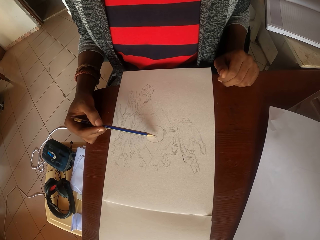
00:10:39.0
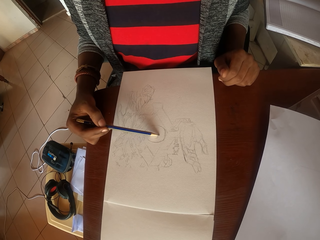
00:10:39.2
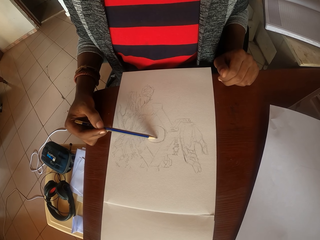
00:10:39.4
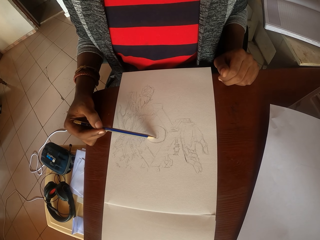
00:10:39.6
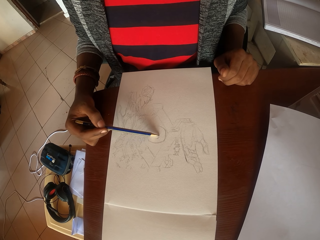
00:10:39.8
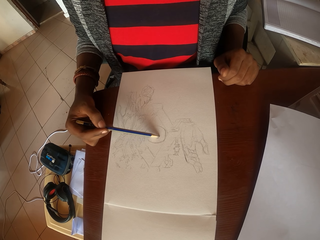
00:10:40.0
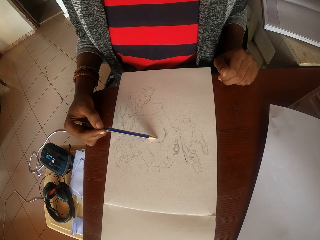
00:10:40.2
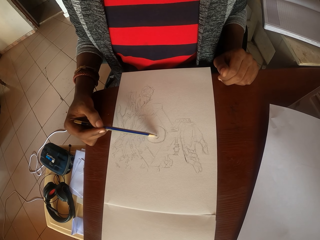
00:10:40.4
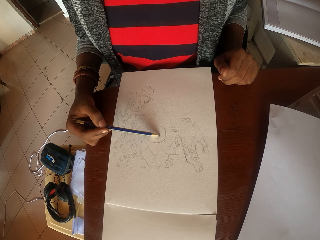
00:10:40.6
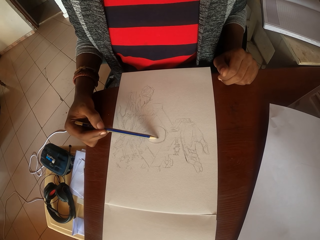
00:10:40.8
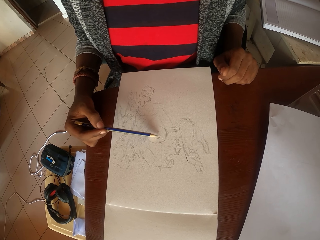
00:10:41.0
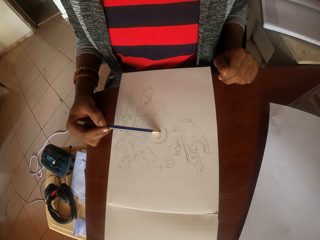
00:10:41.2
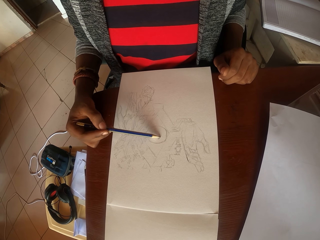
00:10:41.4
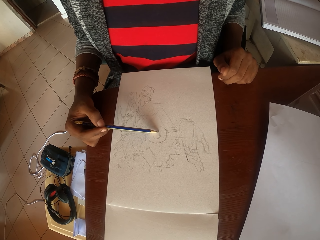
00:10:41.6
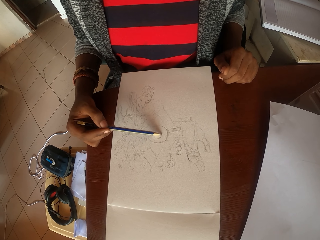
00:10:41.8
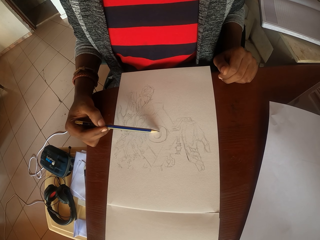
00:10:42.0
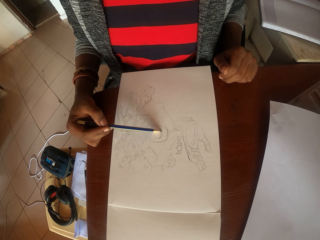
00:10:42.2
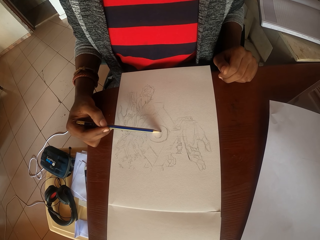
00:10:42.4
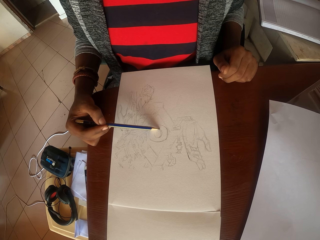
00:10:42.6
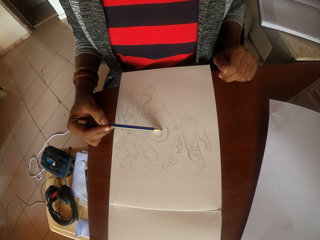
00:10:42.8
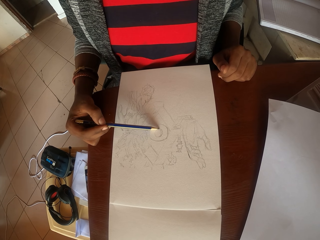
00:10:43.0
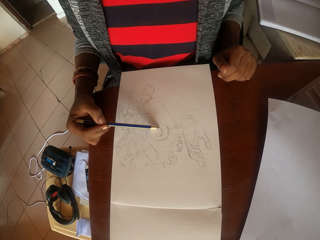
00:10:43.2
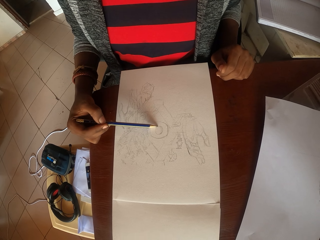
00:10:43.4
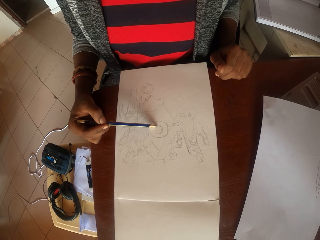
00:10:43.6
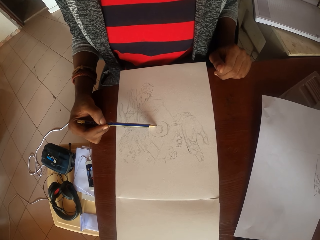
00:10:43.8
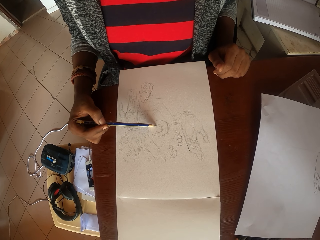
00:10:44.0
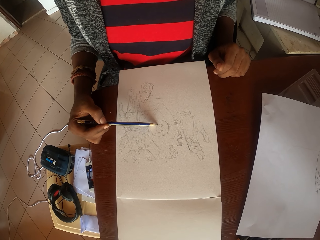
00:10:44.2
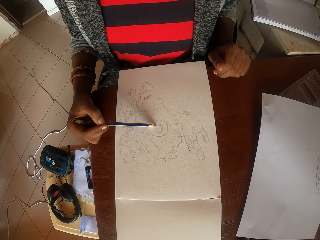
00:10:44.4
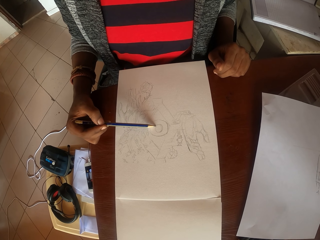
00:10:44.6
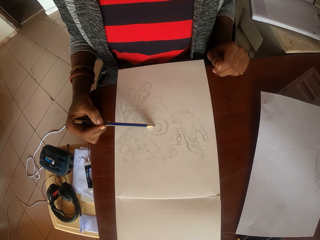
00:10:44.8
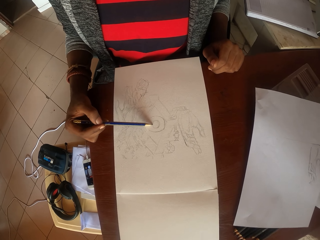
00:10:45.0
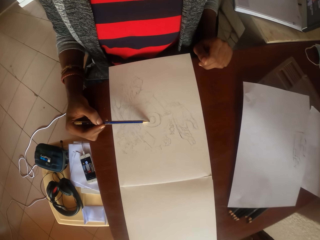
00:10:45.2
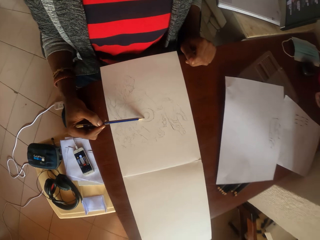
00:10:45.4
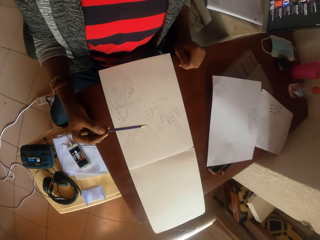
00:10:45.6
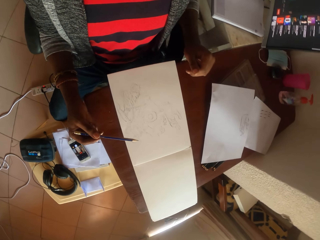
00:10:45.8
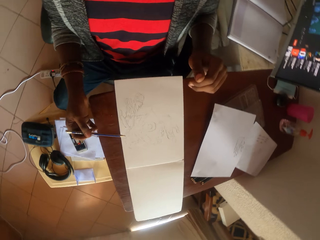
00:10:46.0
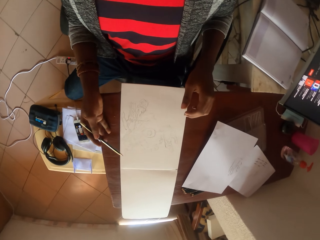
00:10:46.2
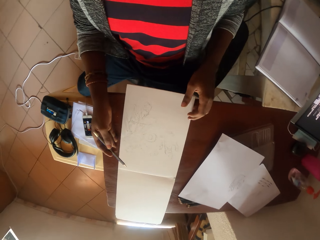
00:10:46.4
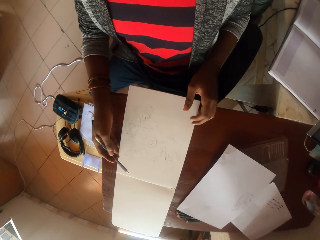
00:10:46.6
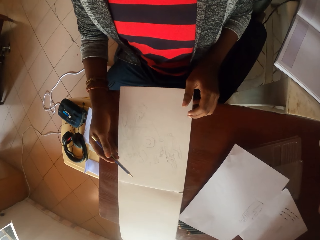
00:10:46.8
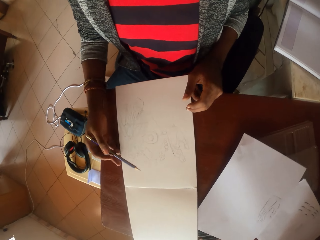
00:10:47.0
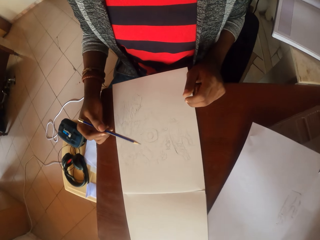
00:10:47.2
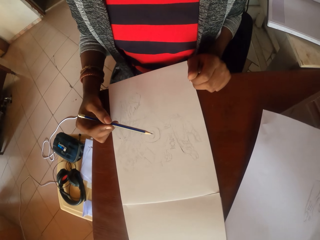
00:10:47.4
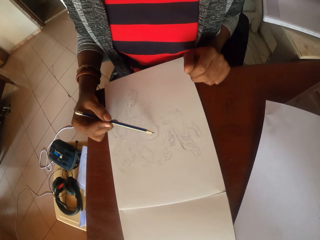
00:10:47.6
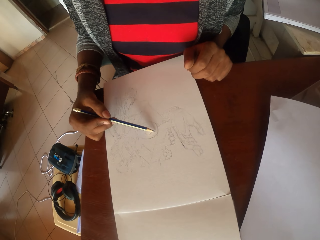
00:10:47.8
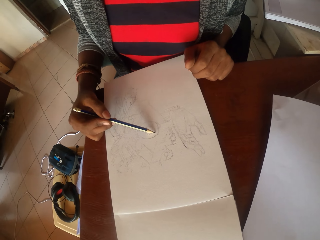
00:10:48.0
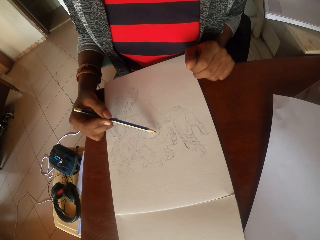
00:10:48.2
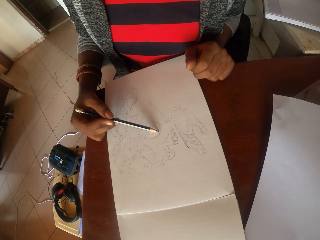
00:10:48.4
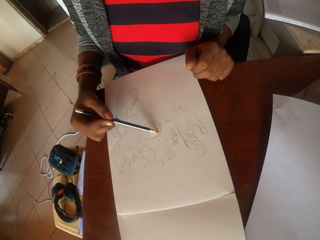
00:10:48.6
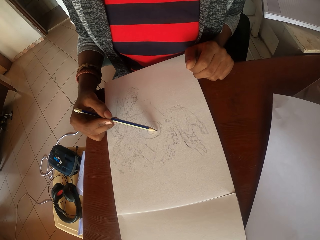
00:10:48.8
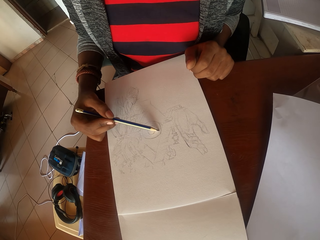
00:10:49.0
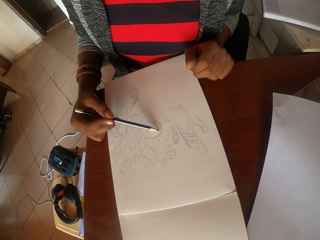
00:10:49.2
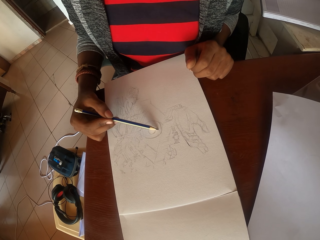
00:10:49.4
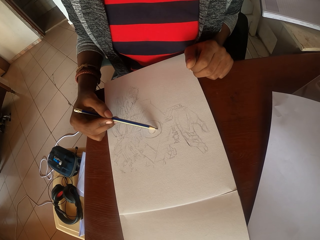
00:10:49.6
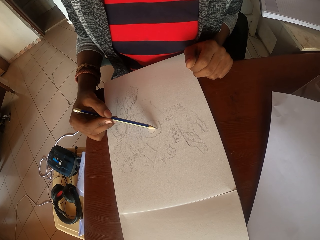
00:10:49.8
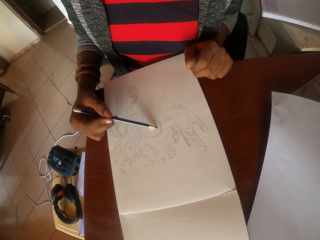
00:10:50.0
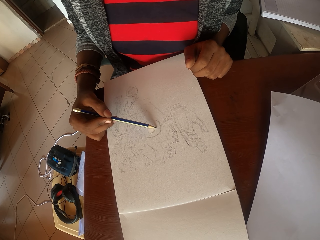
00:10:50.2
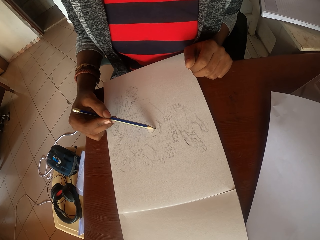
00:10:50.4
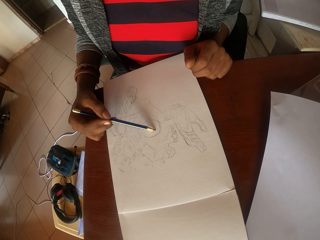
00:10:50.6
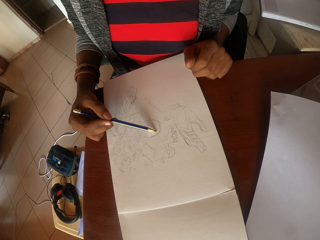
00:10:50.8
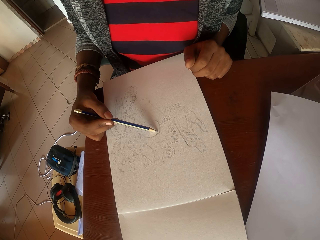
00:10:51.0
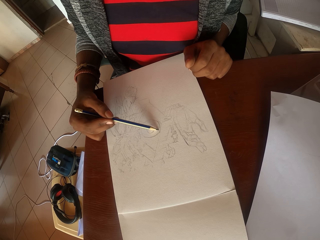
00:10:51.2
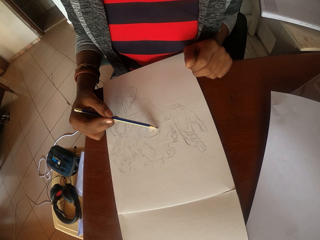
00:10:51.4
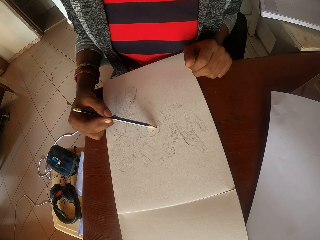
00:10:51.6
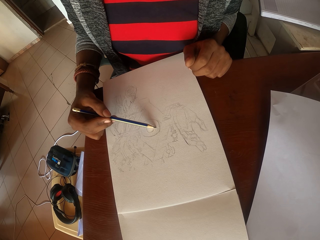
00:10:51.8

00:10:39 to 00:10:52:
The camera wearer moves the drawing book on the table. They adjust the book. They draw a picture in the drawing book with a pencil.

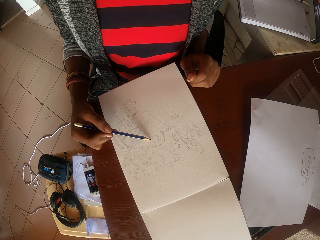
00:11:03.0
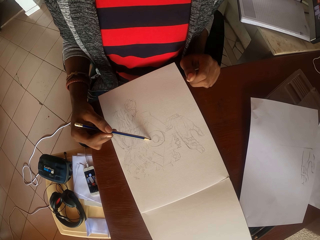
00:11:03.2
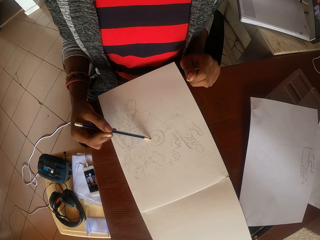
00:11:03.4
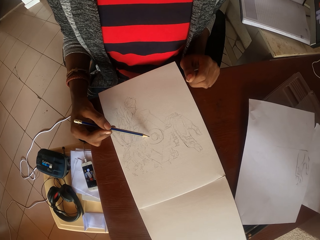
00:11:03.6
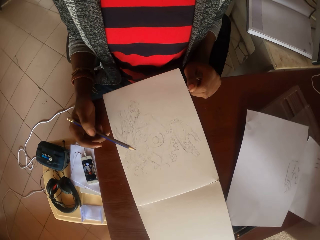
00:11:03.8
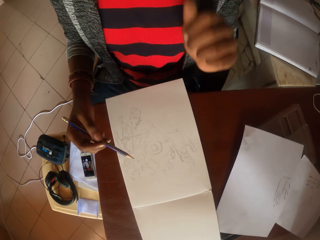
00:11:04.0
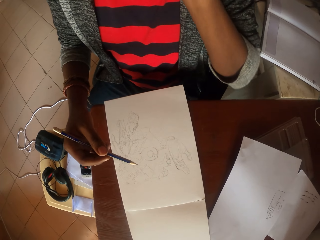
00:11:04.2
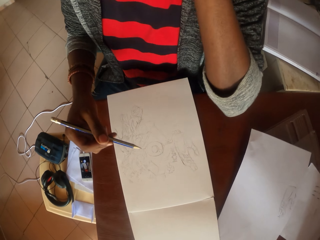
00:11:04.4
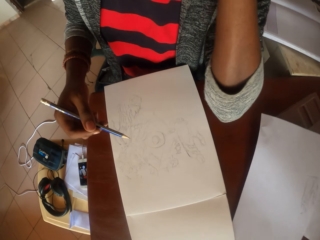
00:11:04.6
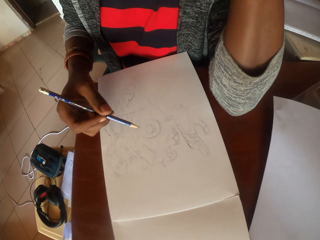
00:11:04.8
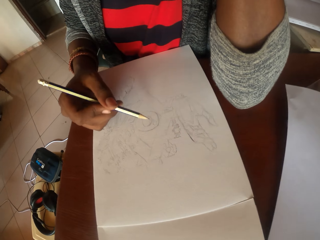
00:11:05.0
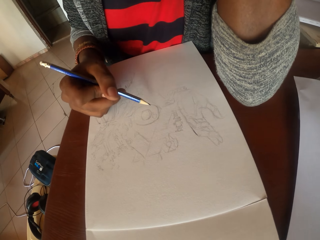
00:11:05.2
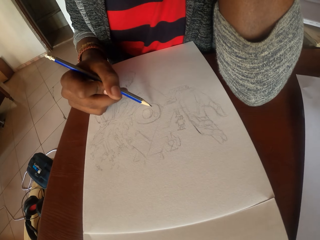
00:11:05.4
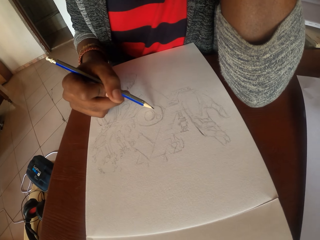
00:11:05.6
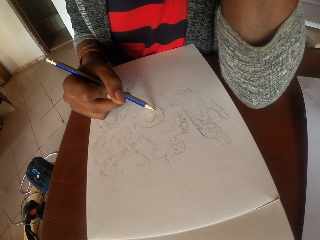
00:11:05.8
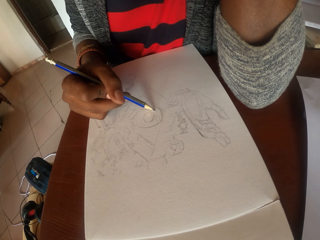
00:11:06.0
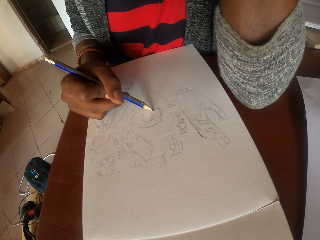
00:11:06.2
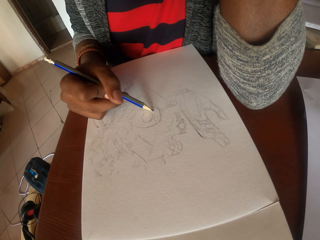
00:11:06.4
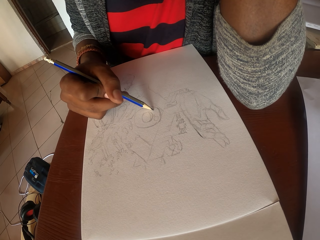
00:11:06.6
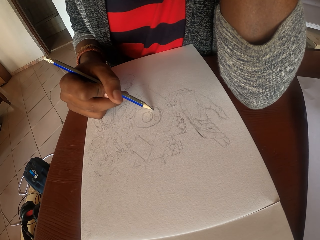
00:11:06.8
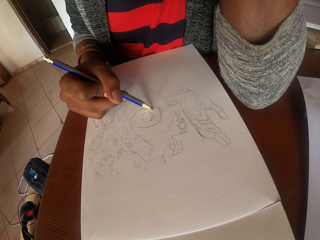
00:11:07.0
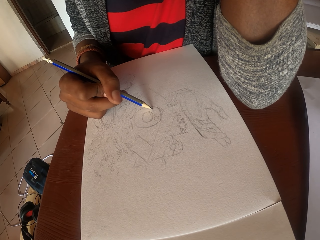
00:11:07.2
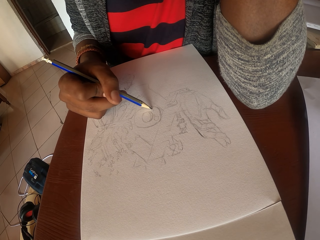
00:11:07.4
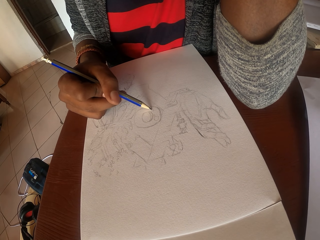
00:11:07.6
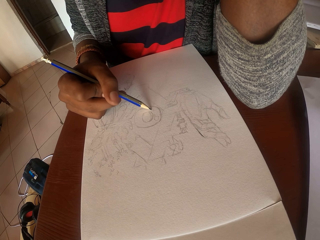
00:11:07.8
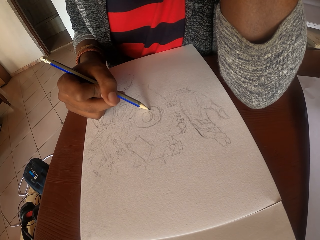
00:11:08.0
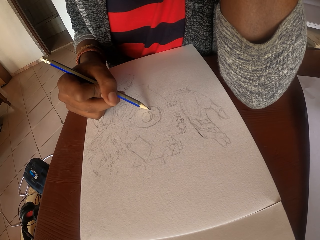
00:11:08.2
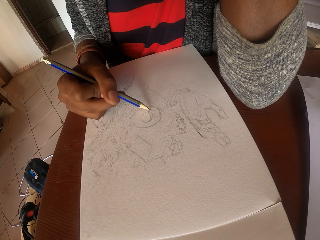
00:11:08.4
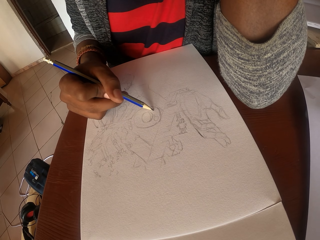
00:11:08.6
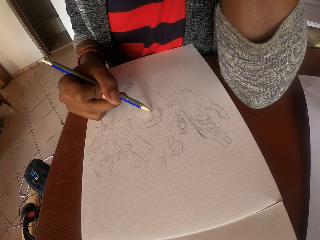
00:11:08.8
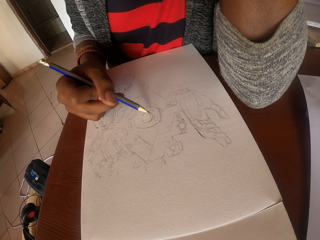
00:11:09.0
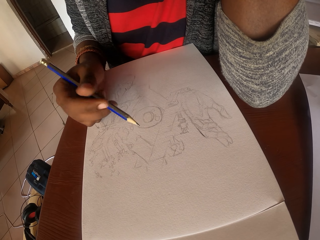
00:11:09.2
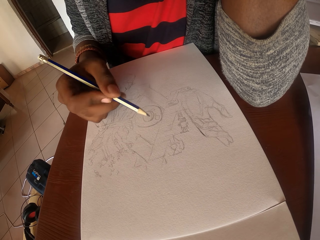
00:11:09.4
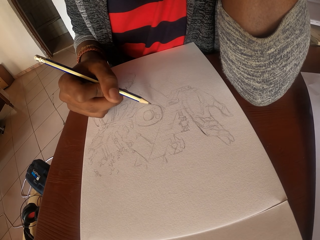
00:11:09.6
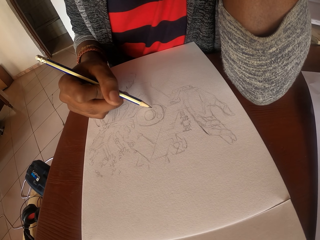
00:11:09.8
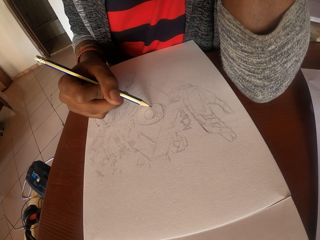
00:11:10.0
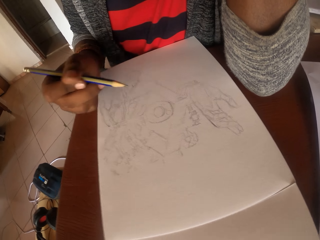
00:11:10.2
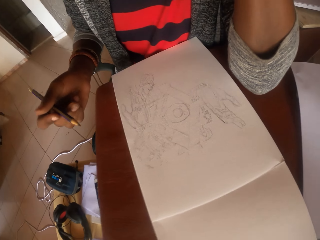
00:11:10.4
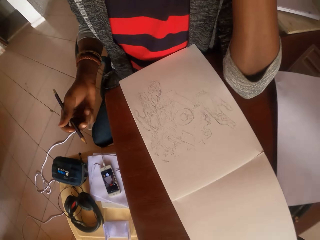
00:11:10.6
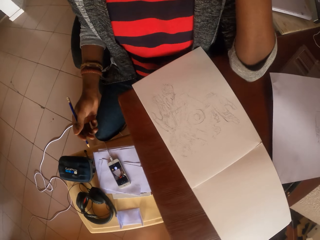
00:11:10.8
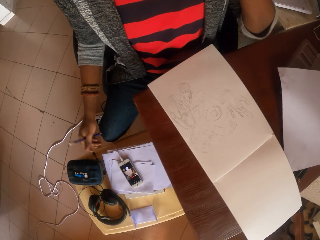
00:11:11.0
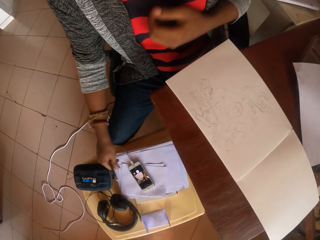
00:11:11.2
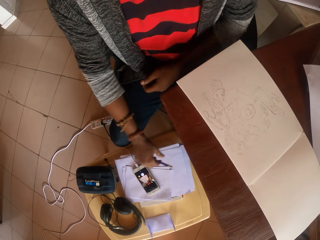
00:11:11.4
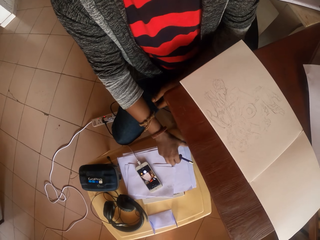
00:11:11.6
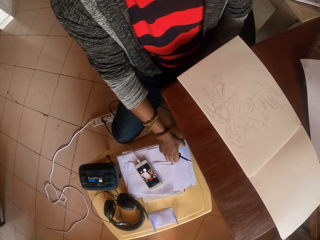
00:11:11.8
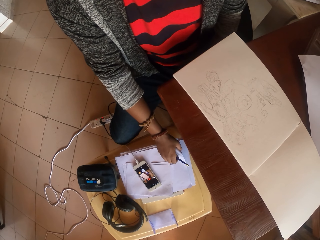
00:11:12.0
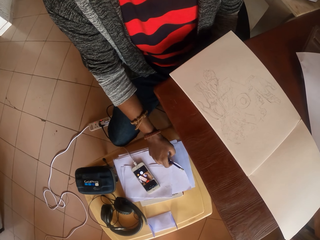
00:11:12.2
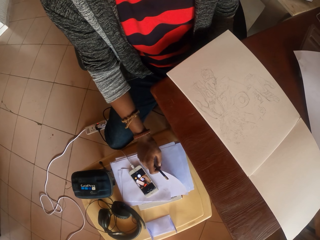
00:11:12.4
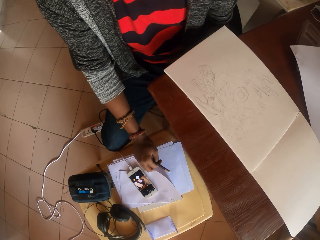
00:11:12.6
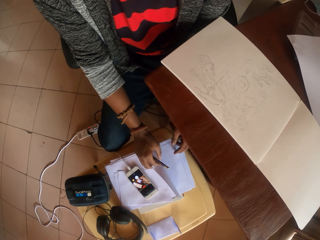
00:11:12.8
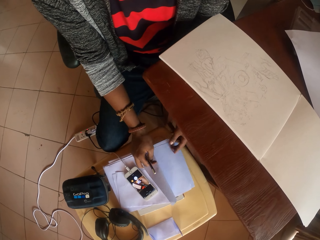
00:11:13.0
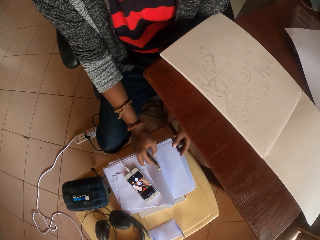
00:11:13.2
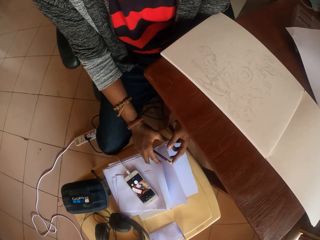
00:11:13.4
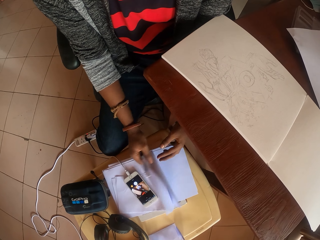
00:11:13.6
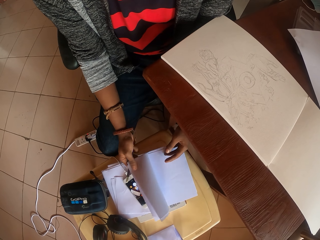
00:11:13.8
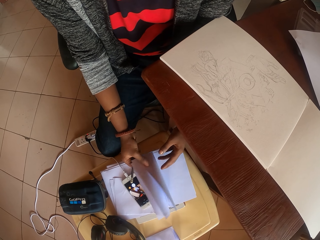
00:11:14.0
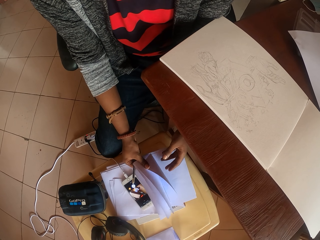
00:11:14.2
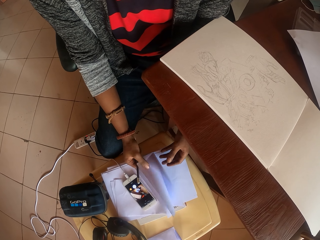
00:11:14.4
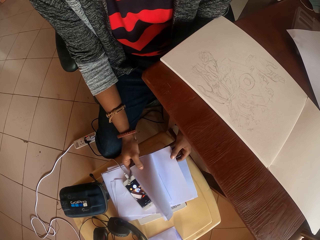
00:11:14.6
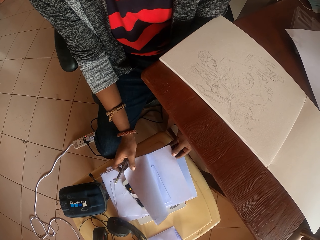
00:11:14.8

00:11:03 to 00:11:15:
The camera wearer touches the face. They draw the image. They flip some piece of paper. They move the papers on the table.
